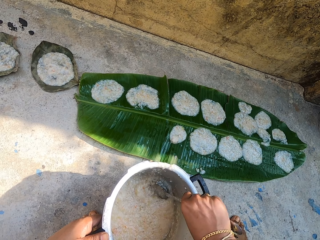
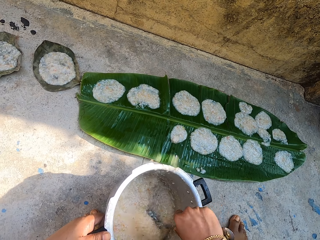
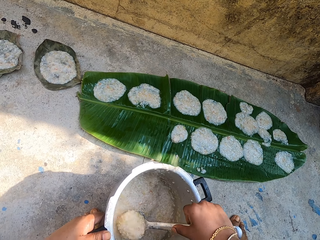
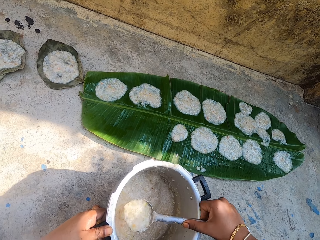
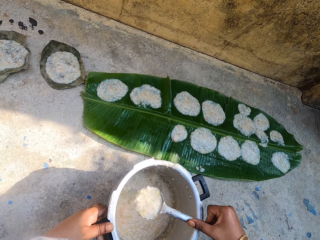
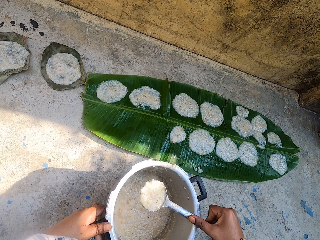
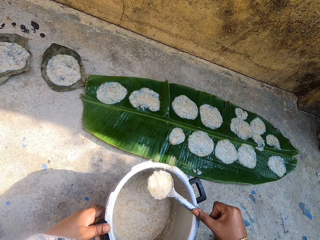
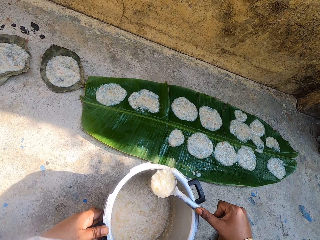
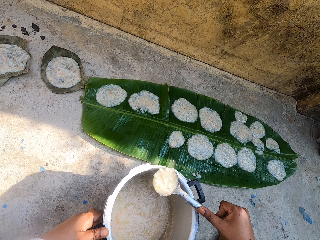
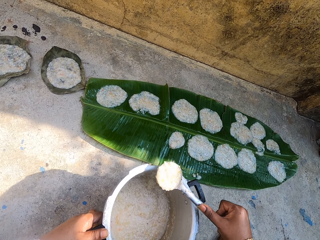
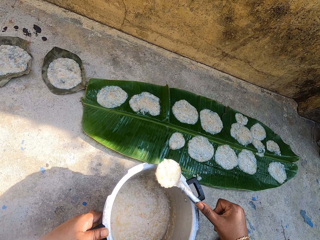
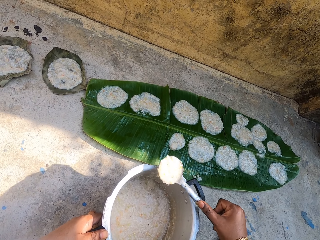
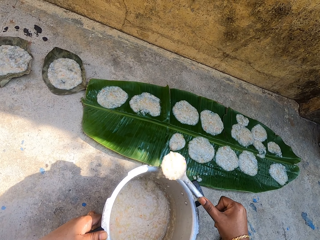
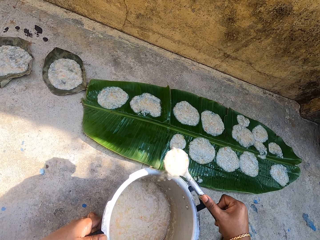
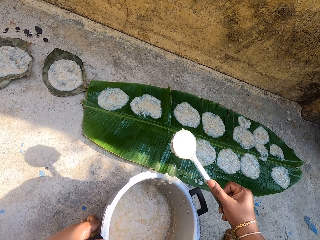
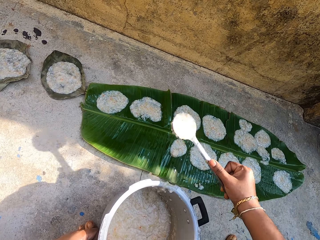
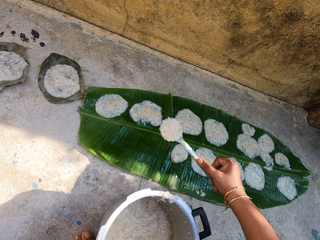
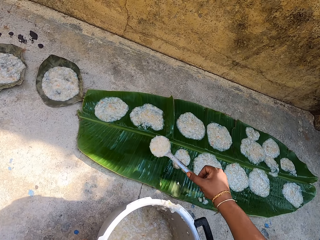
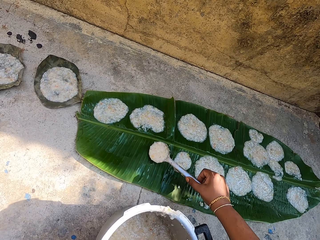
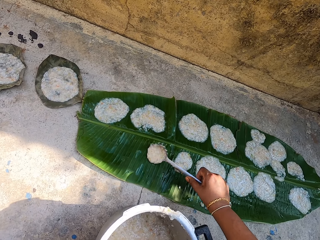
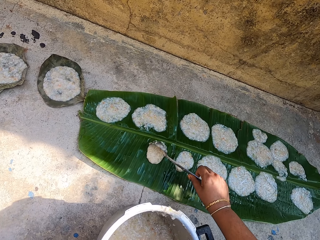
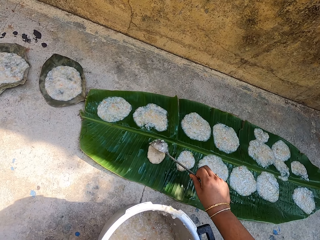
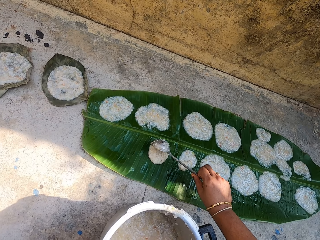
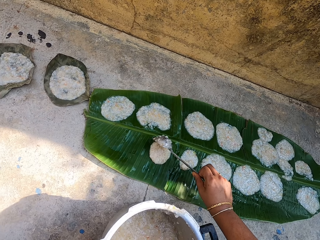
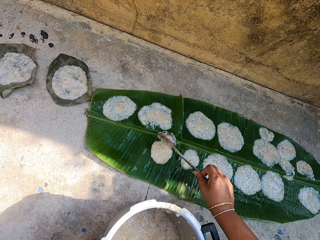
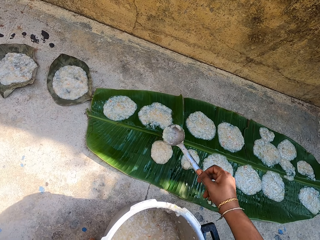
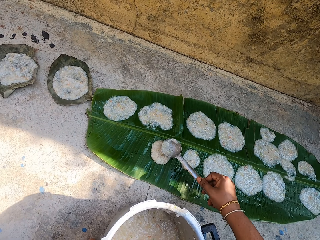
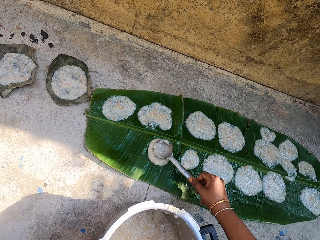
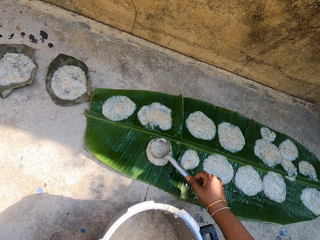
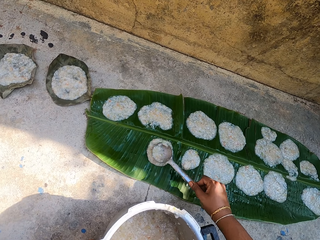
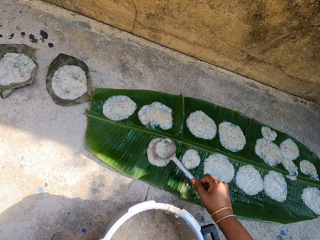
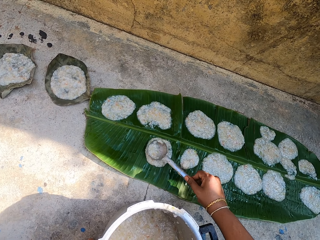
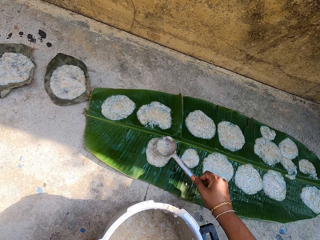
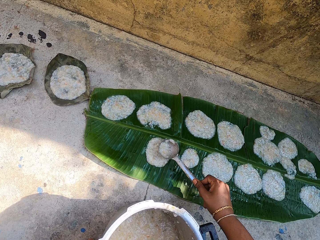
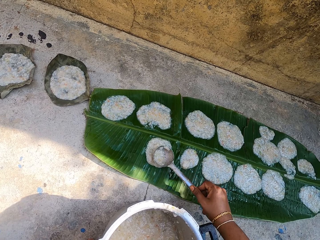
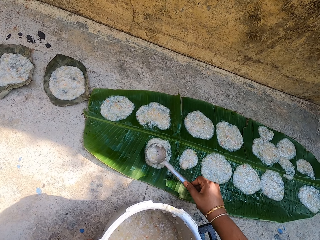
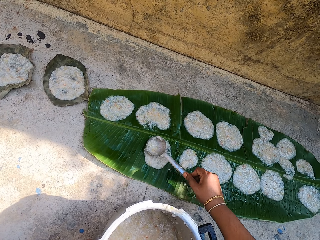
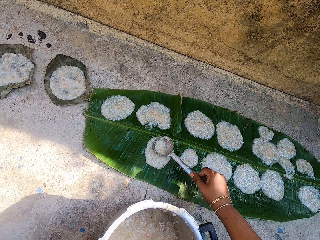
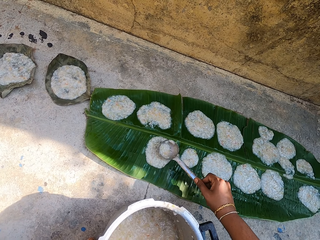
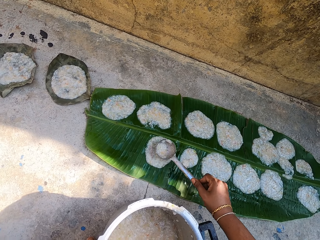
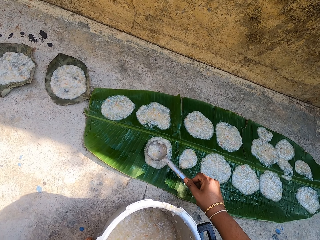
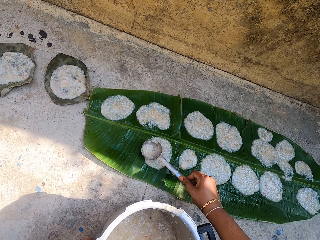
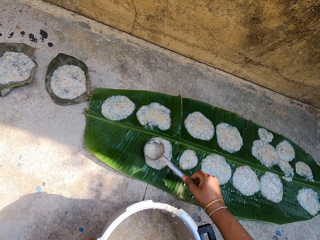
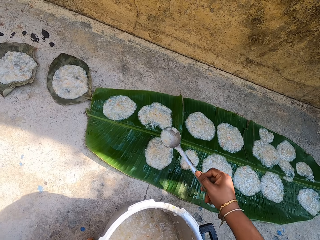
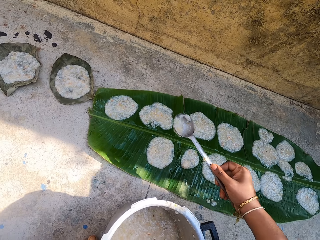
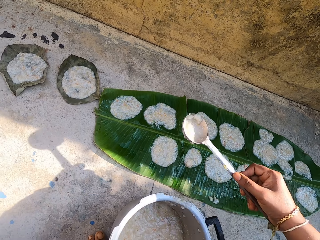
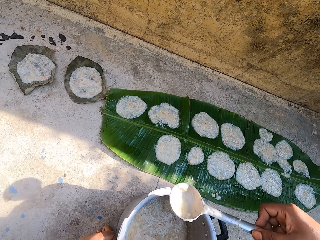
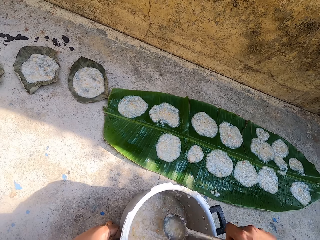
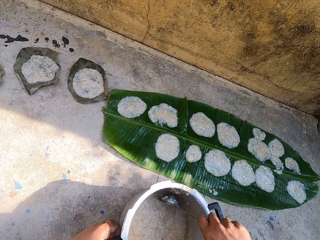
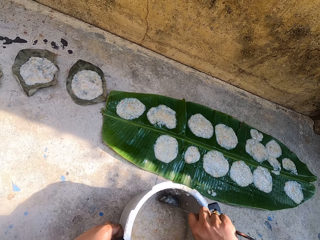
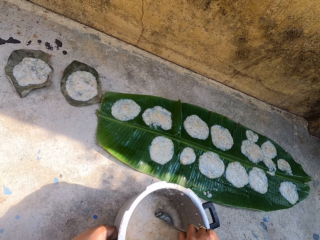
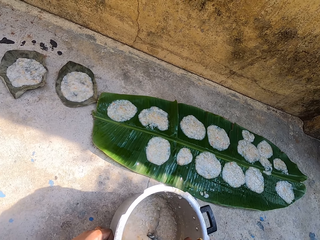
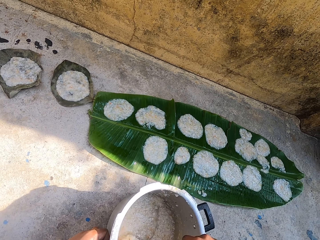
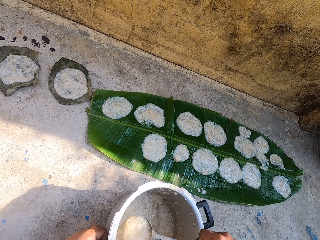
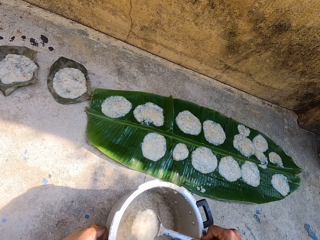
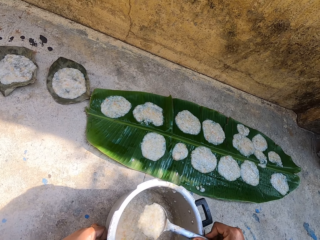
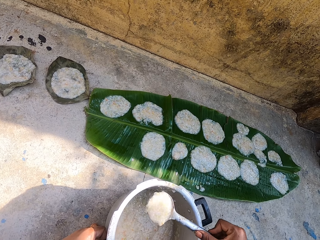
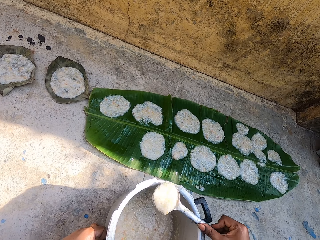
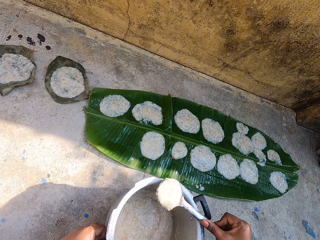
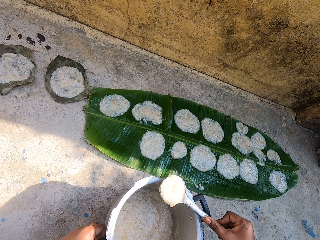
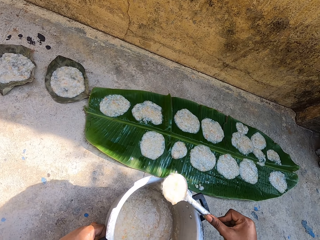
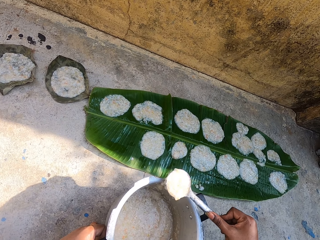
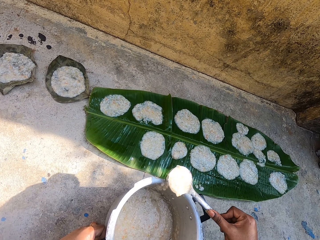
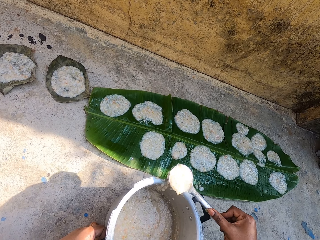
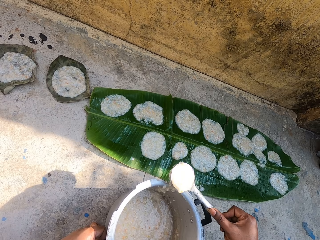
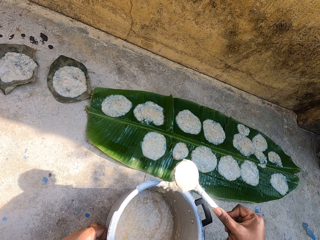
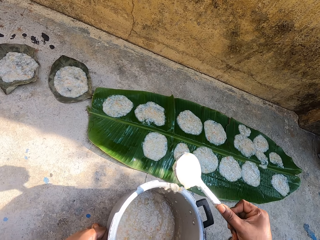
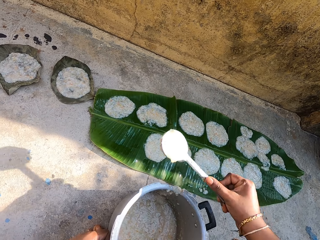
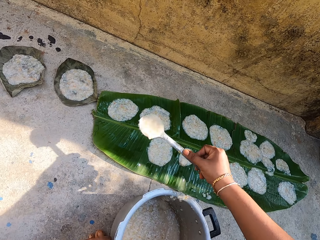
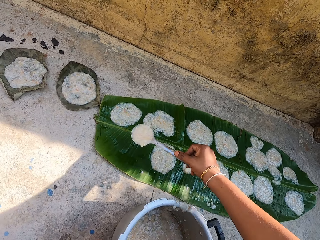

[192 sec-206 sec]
The camera wearer scoops food in the cooking pot with the stirring spoon. They rub the spoon on the cooking pot. They pour the food on a leaf on the ground. They spread the food on the leaf with the stirring spoon. They scoop the food in the cooking pot with the stirring spoon. They rub the spoon on the cooking pot again.

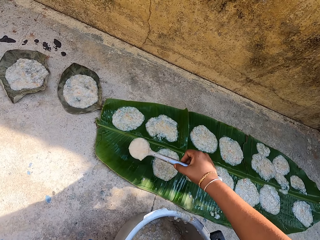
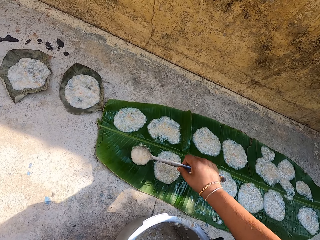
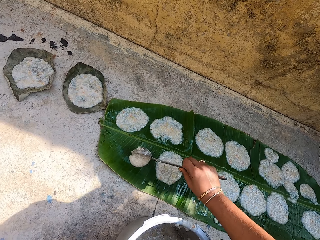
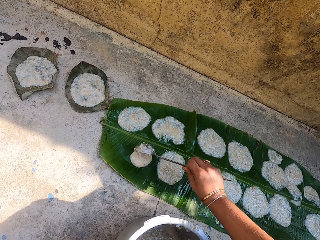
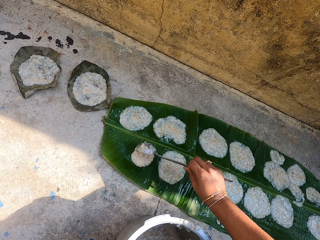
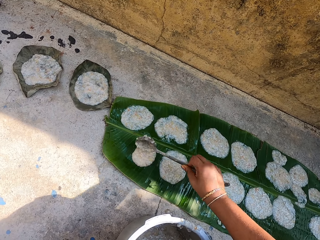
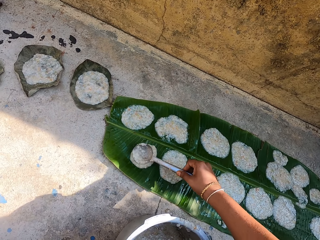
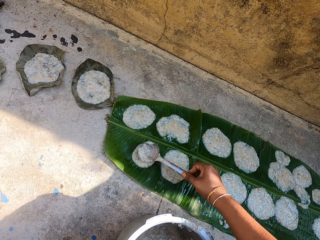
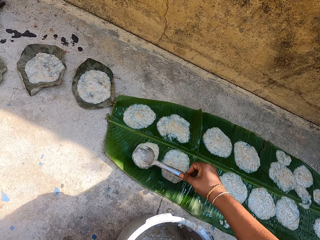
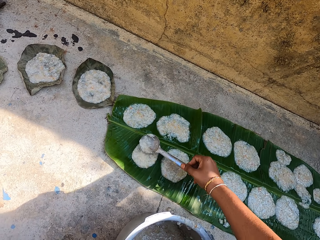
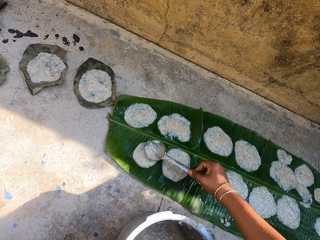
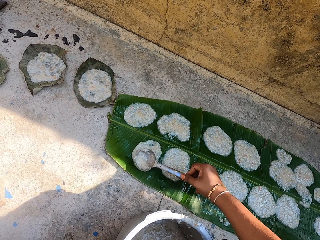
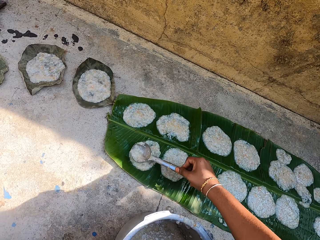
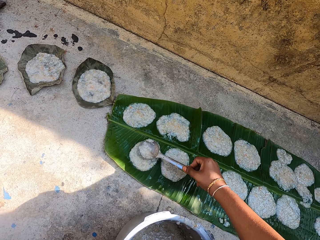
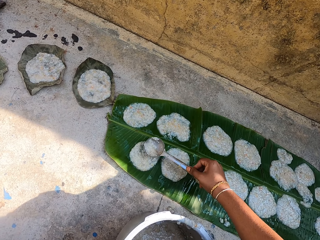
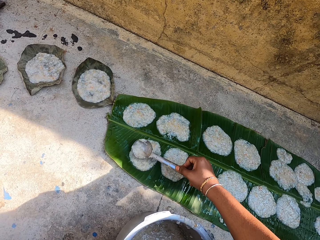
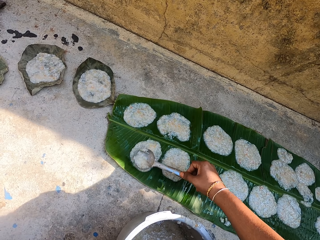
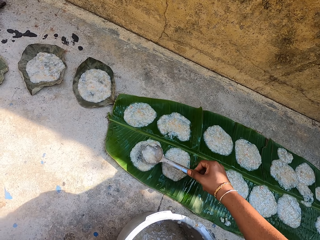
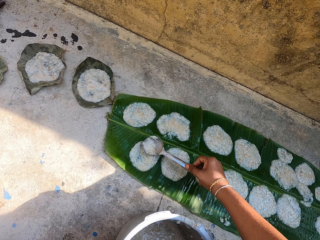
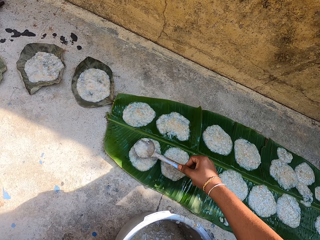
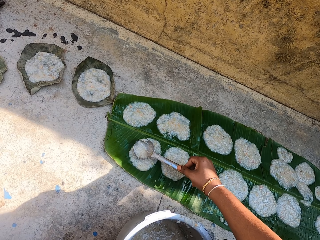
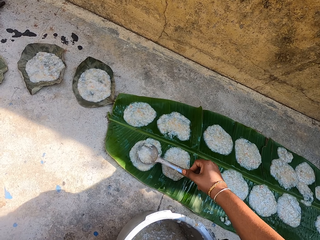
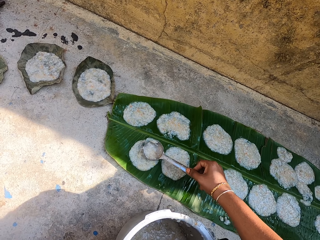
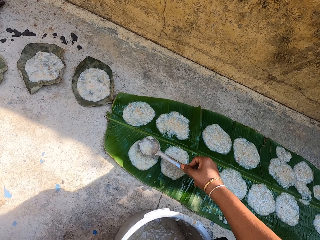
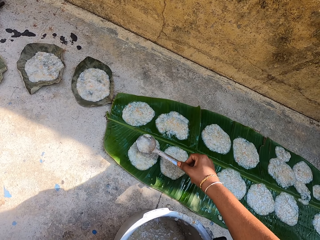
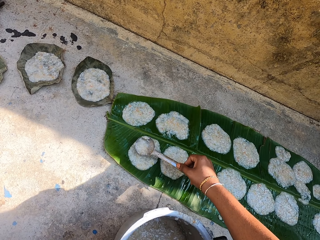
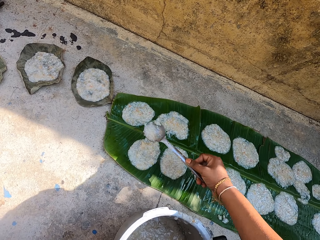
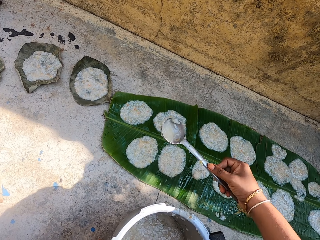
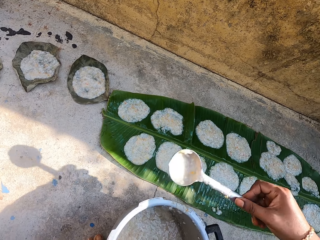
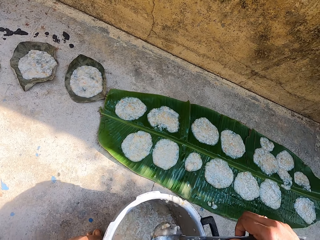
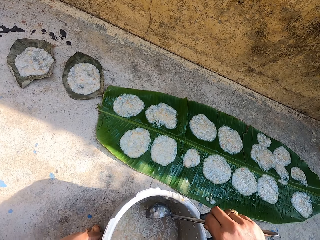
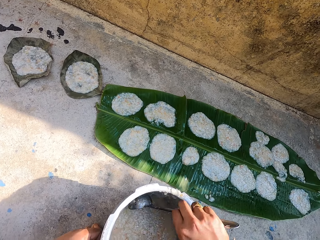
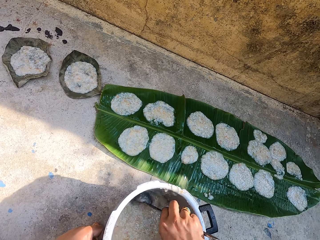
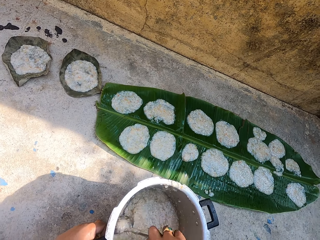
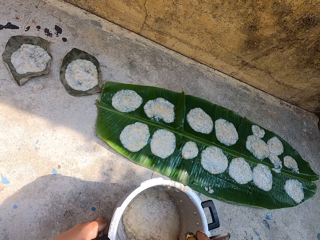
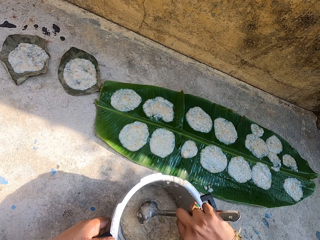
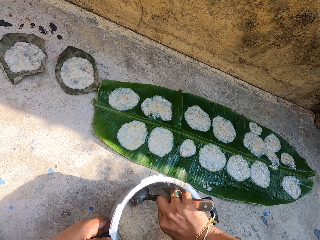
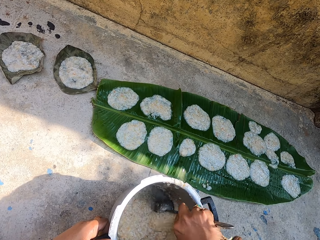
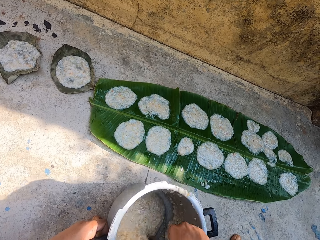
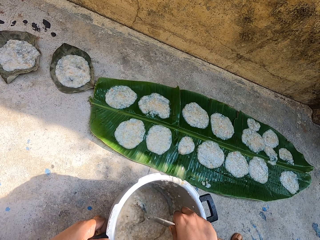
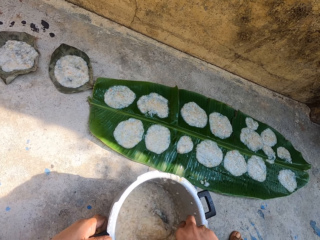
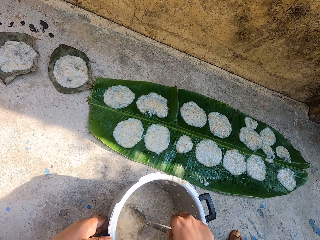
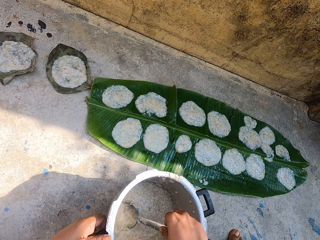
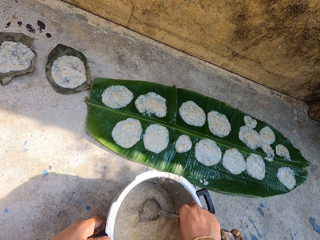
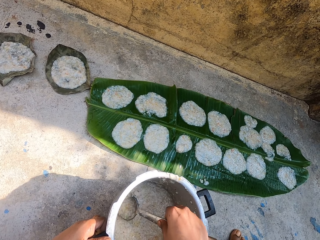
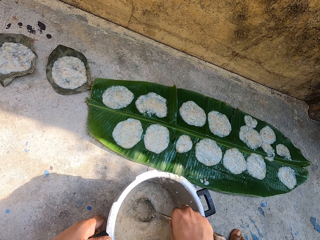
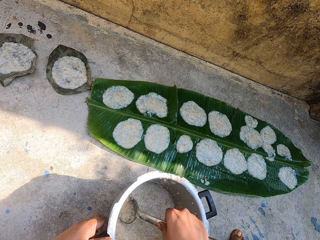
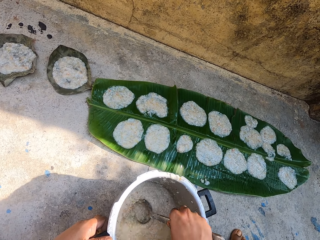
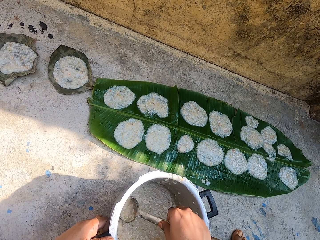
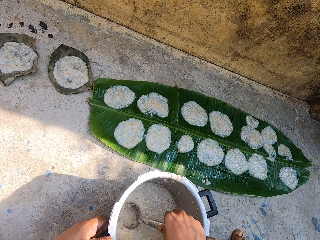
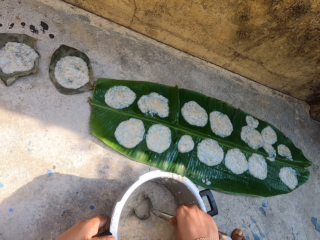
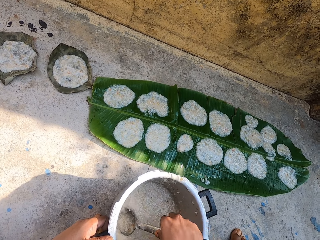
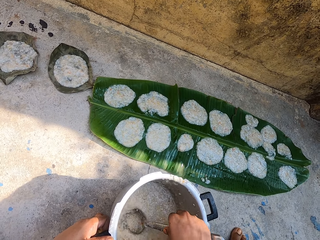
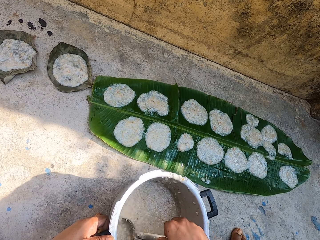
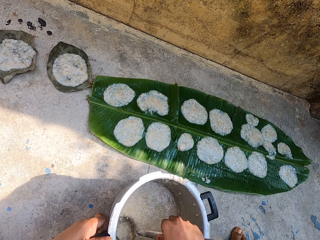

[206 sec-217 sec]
The camera wearer pours food on a leaf on the ground. They spread the food on the leaf with the stirring spoon. They stir the food in the cooking pot with the stirring spoon.
